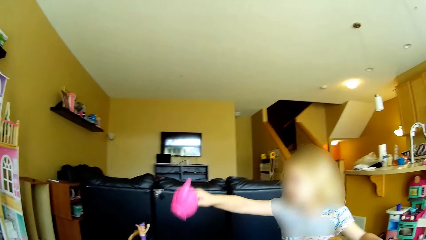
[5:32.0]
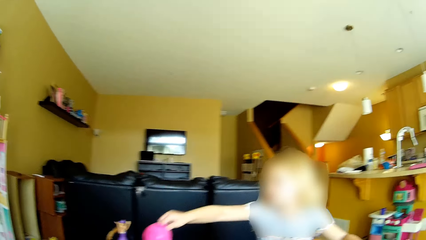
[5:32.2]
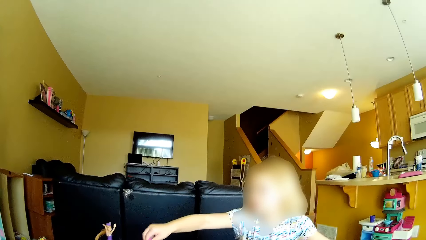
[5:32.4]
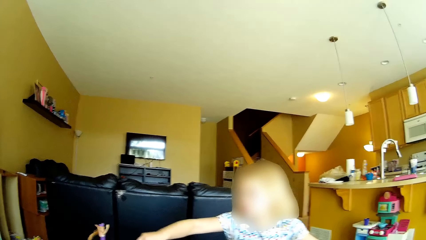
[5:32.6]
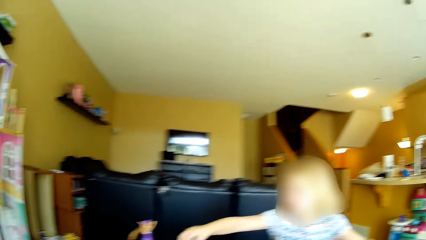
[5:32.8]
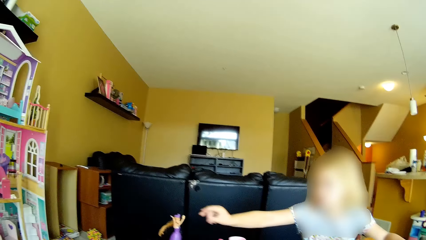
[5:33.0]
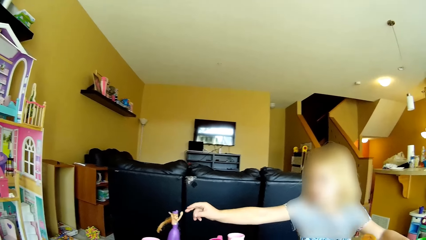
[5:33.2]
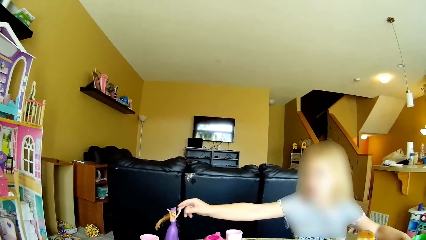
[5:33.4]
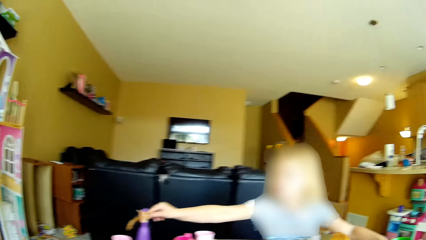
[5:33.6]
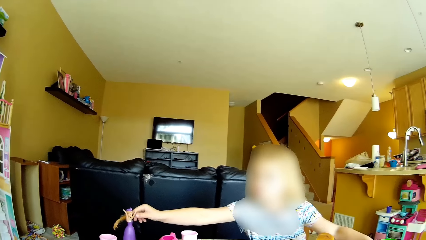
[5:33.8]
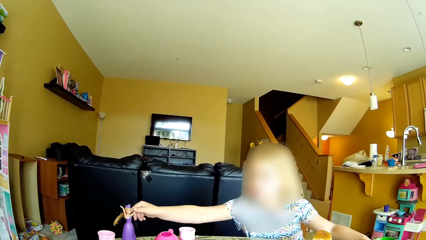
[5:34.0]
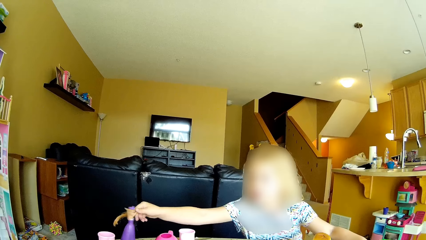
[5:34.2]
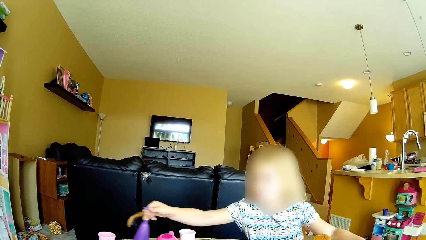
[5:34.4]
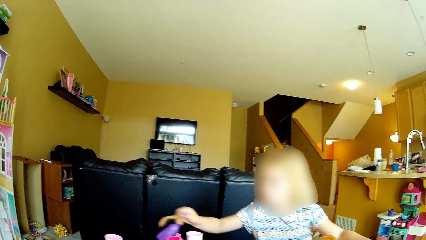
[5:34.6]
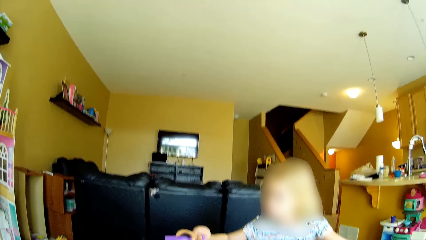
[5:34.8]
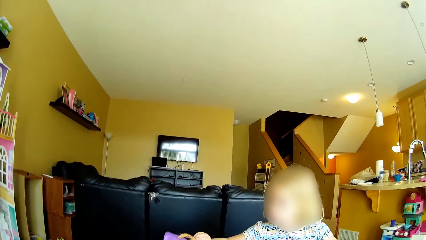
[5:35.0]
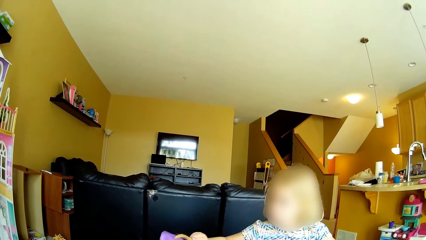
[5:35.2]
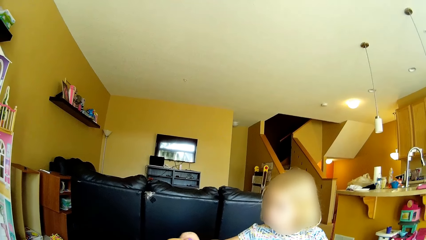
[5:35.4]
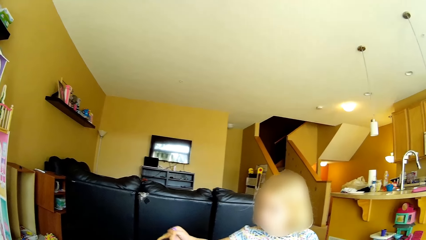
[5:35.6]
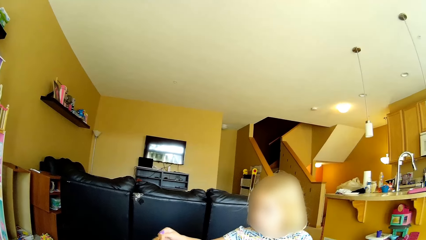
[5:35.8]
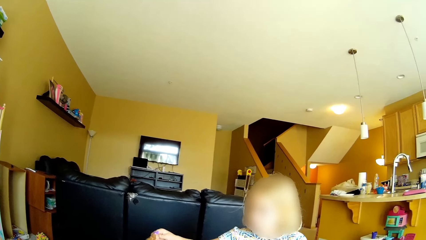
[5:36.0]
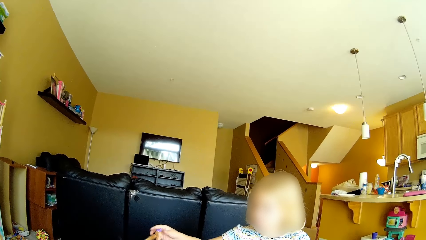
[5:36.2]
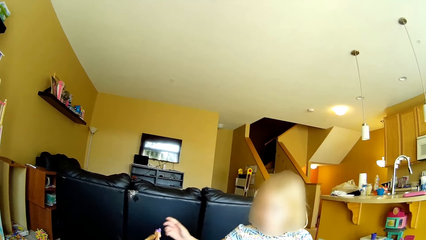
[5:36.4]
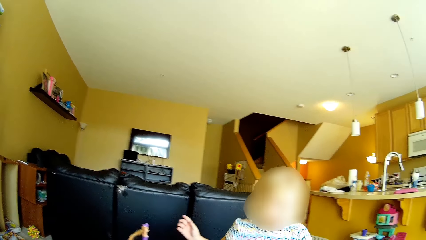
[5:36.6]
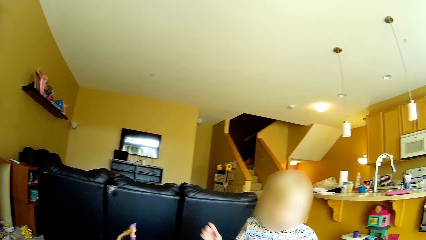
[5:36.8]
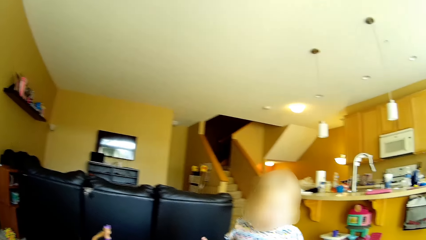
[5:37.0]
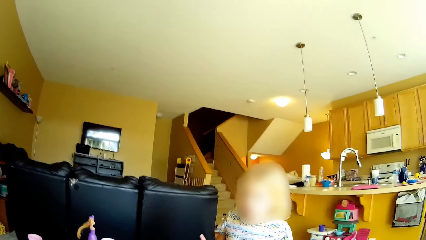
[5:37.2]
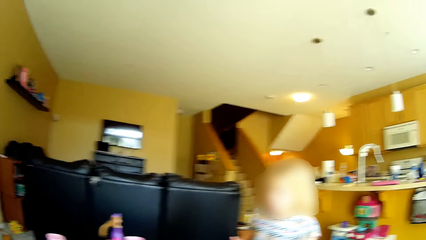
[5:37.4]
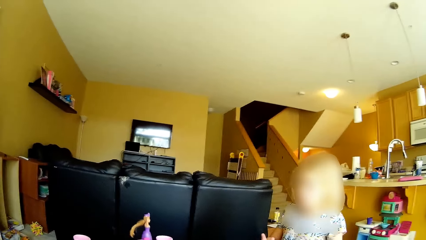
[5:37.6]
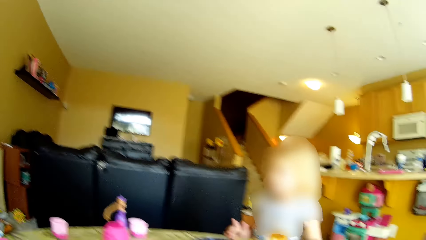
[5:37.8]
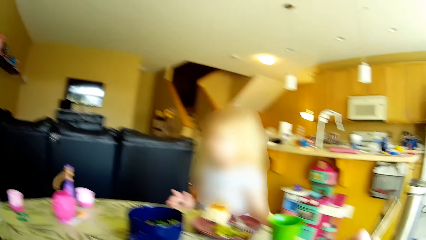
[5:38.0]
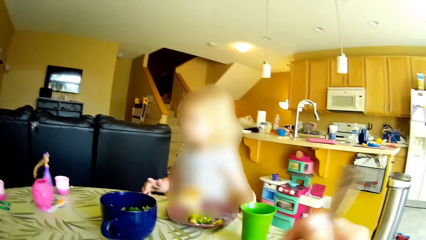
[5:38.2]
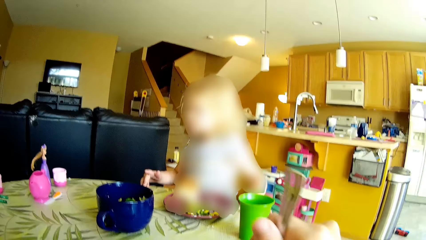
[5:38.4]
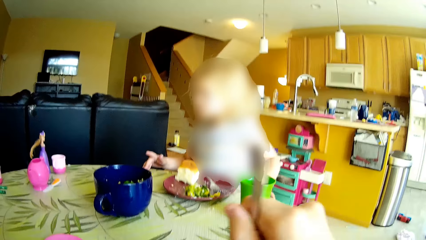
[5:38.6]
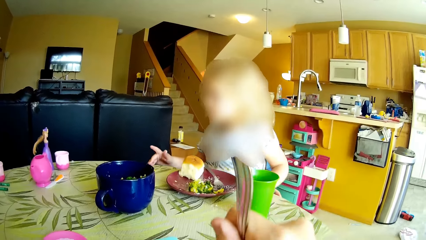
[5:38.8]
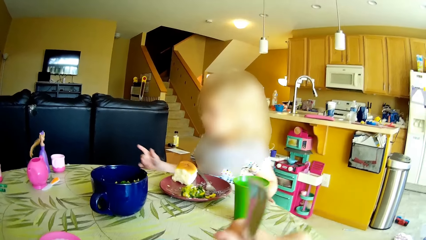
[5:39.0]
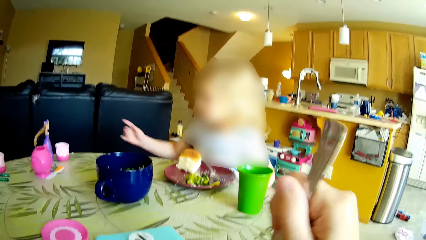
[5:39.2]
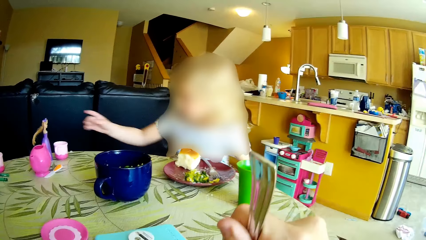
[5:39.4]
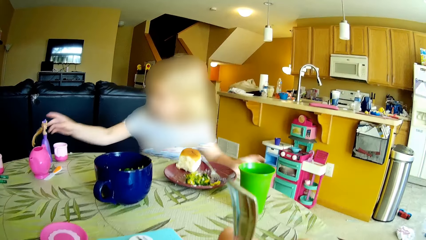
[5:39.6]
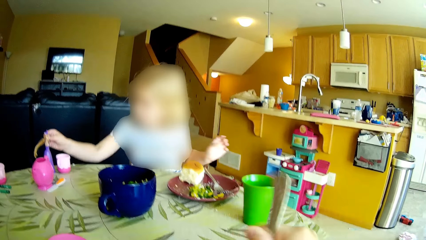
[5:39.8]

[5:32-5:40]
The girl drops the toy teapot in her right hand on the dining table. The girl drags a toy doll across the dining table with her right hand and drops the toy doll in her right hand on the dining table. The girl sits on the stool at the dining table and stands from the stool at the dining table.

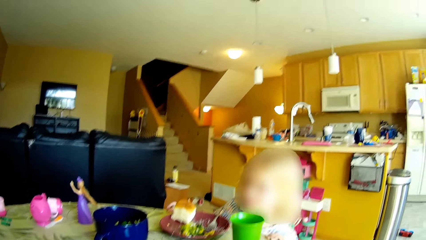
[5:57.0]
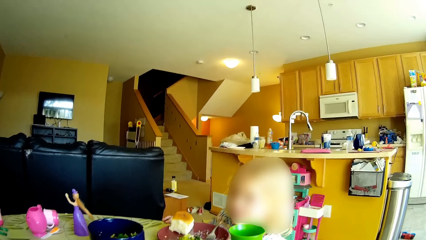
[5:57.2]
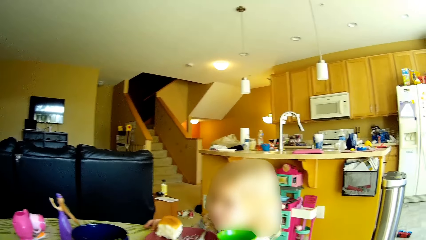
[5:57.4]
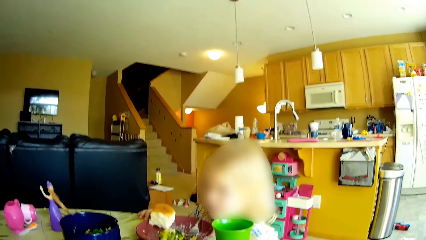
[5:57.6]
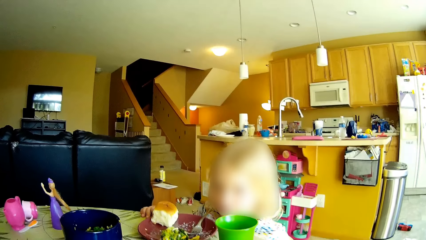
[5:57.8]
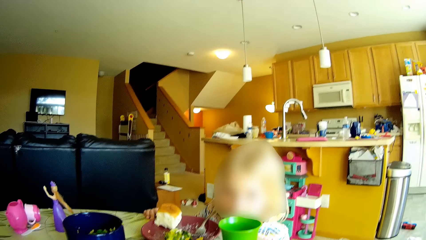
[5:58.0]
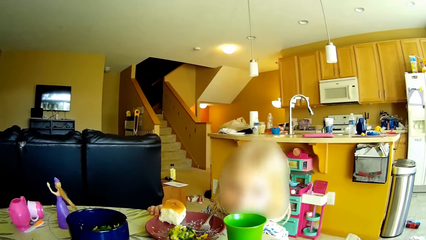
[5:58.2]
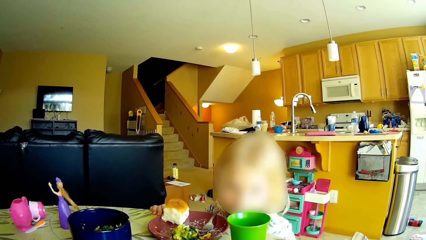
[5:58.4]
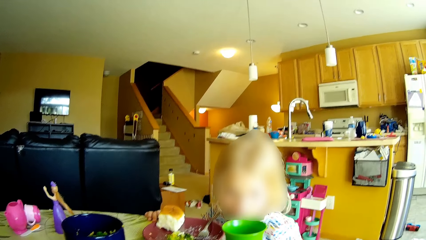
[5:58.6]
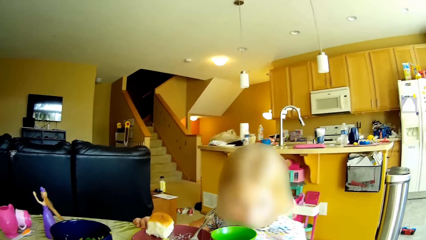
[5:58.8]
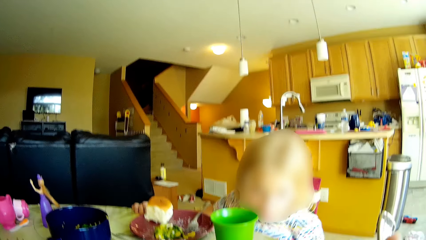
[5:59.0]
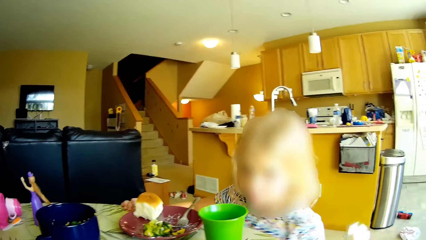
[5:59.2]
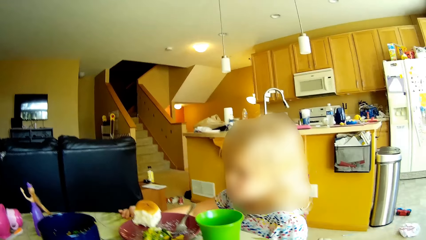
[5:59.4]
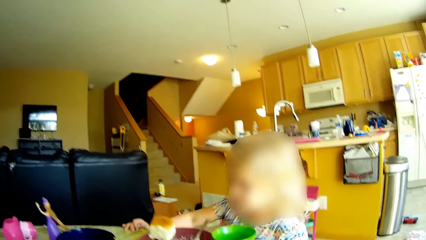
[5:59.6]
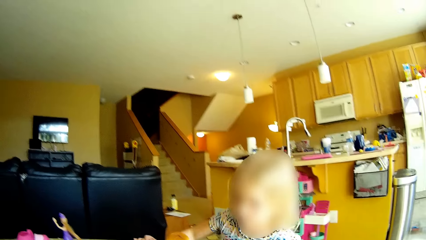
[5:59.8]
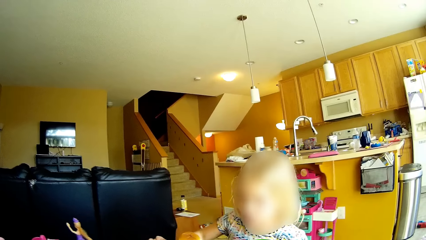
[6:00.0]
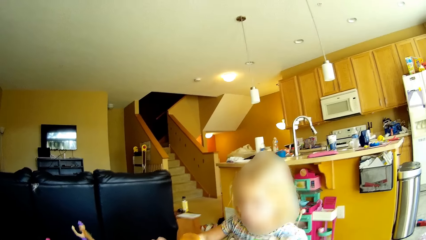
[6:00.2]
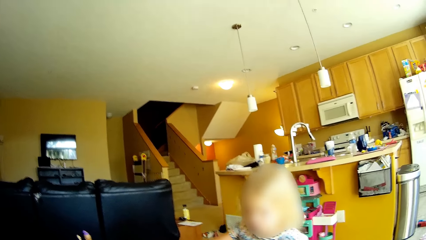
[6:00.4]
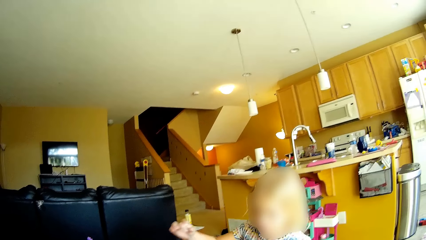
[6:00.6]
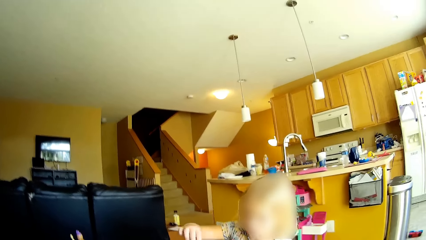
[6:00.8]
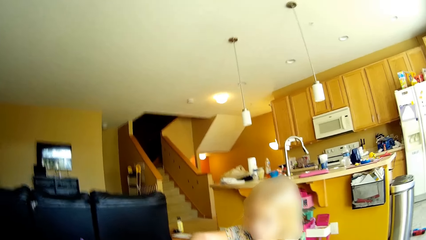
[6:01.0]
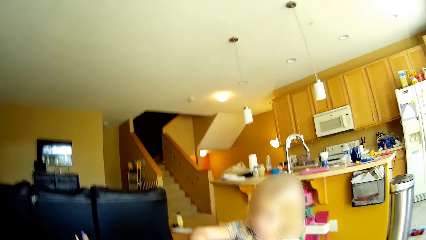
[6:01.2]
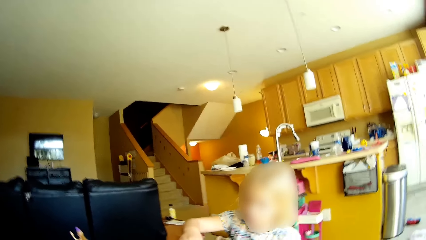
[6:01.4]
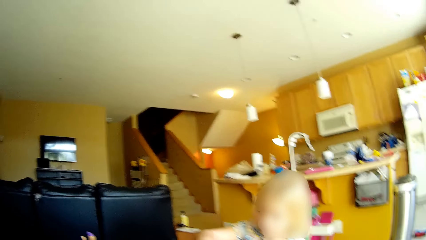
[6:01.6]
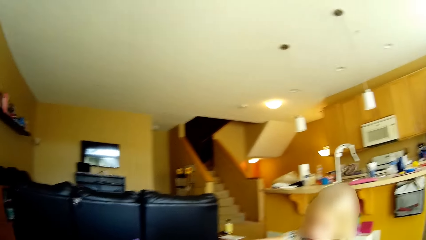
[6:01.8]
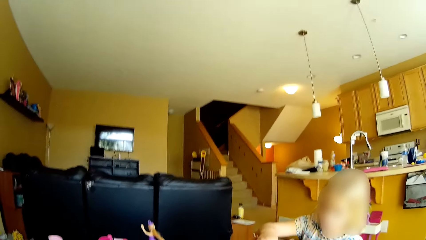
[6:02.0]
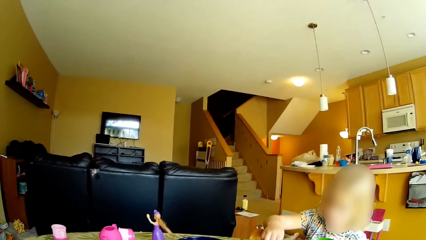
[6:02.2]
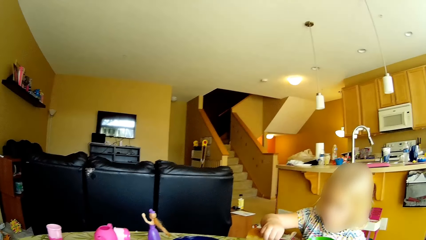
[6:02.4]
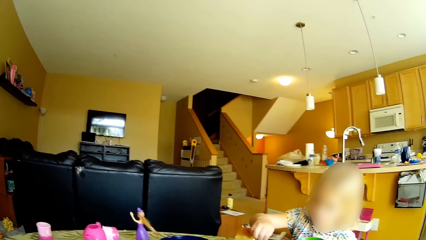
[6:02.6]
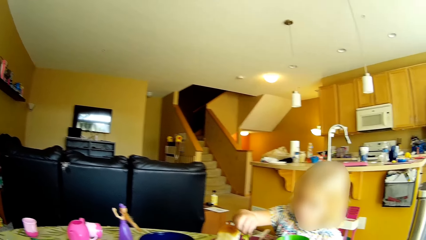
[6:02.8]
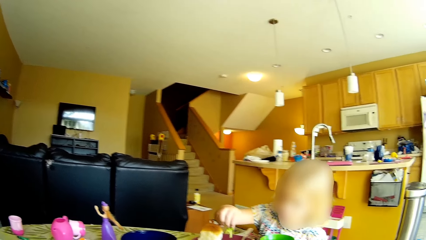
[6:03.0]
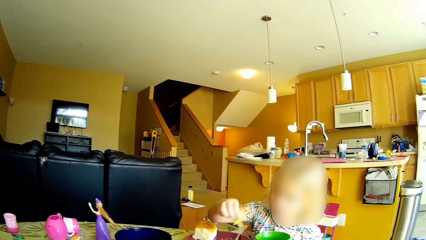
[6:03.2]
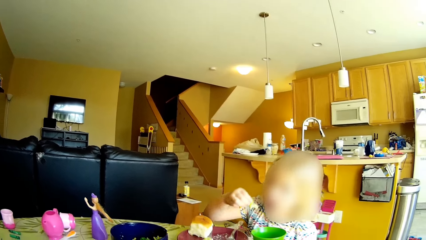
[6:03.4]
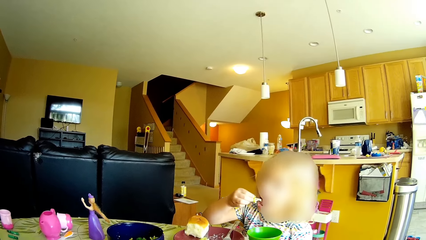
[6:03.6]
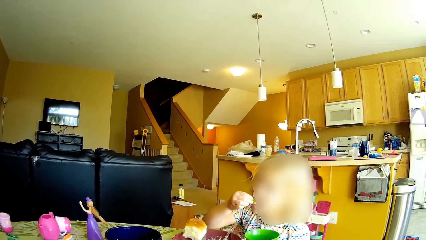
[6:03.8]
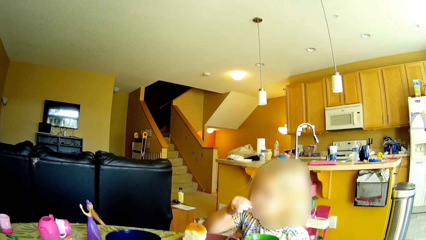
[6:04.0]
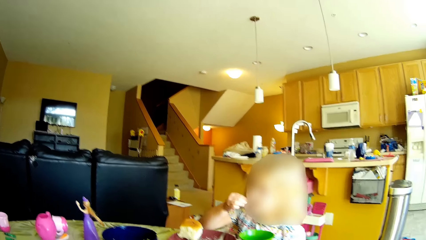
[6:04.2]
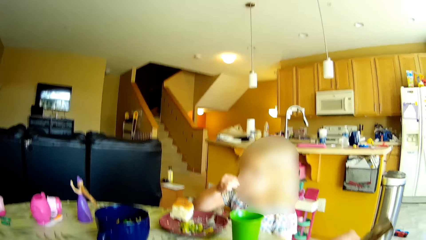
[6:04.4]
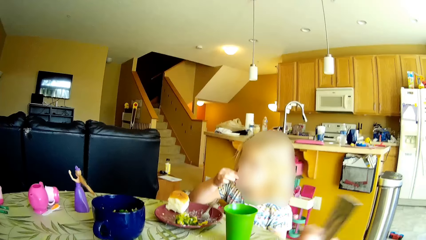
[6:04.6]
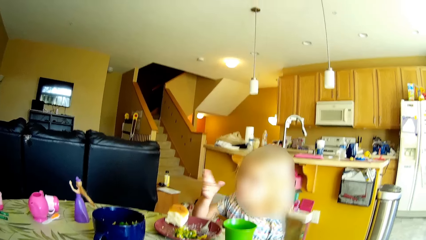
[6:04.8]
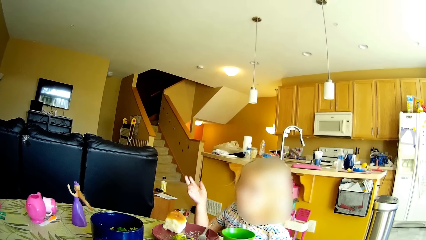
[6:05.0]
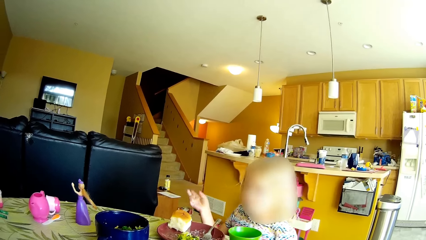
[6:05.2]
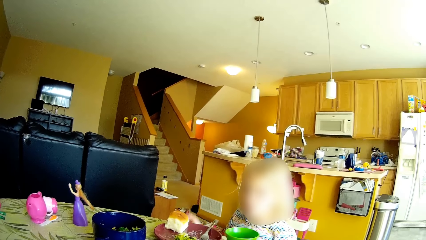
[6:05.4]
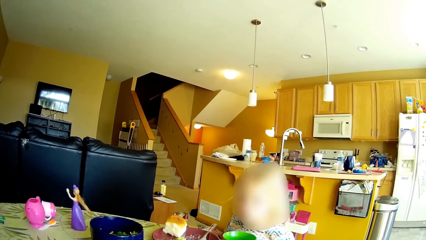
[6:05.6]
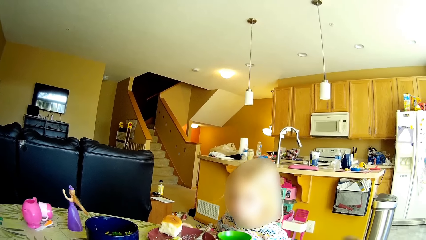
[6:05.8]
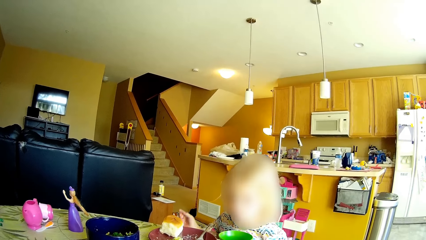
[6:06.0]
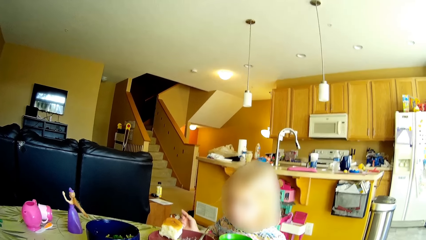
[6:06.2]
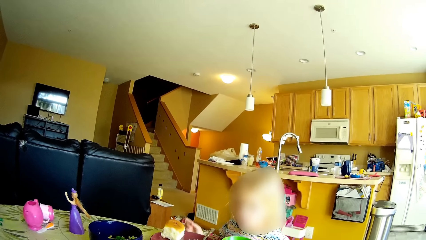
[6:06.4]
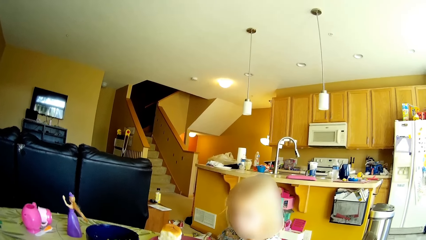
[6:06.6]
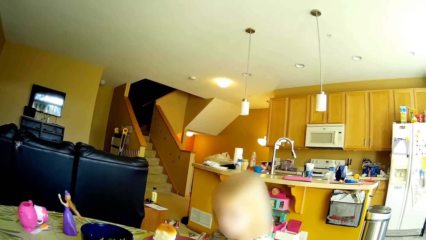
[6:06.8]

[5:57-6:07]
The camera wearer lifts the fork towards her mouth. The girl takes a broccoli from the plate on the dining table with her right hand and eats the broccoli from the plate on the dining table with her right hand.
